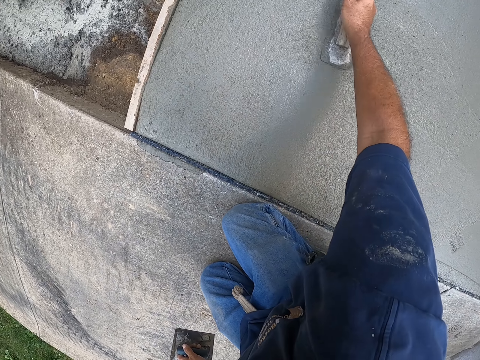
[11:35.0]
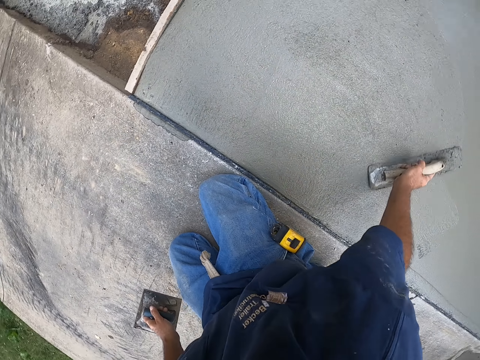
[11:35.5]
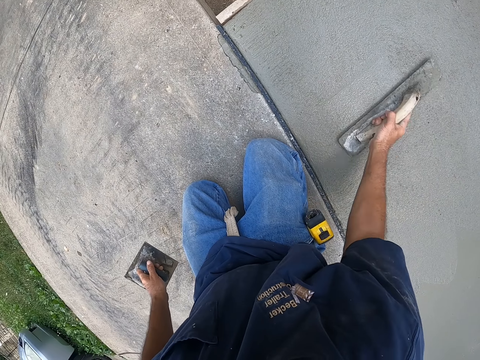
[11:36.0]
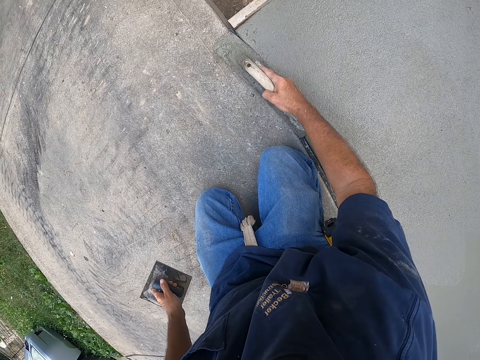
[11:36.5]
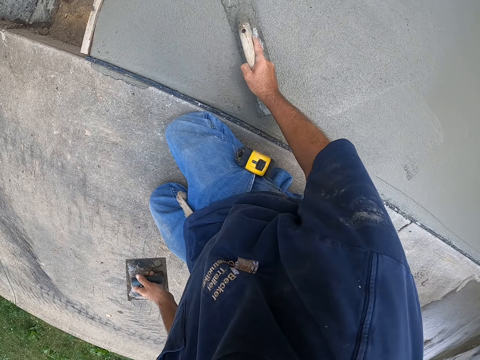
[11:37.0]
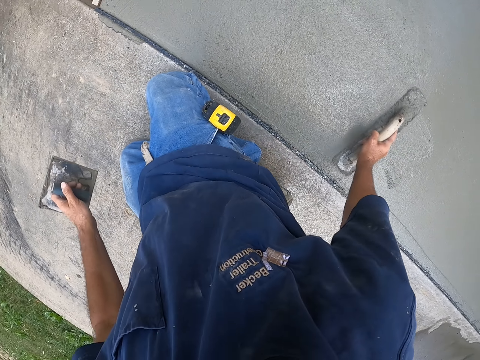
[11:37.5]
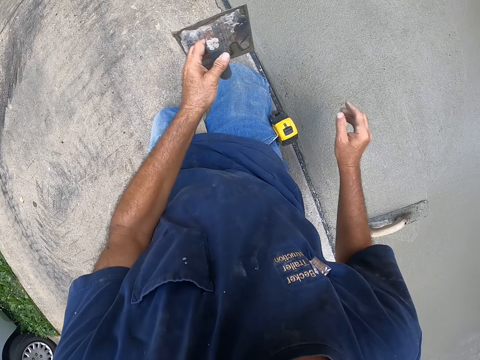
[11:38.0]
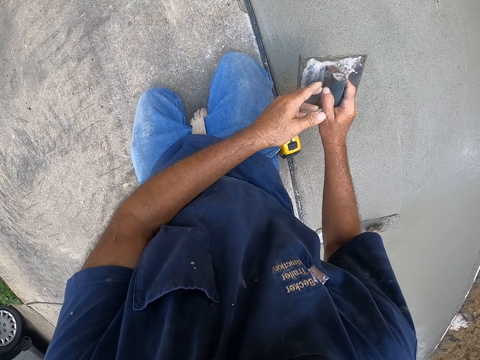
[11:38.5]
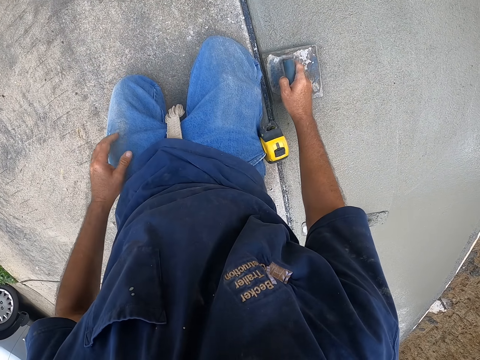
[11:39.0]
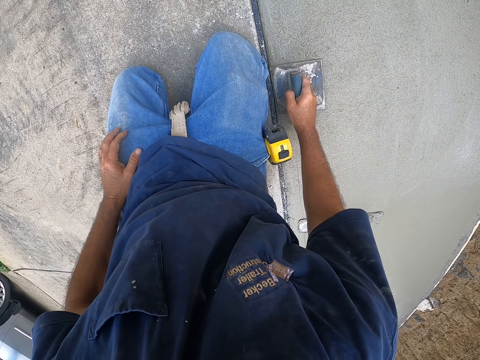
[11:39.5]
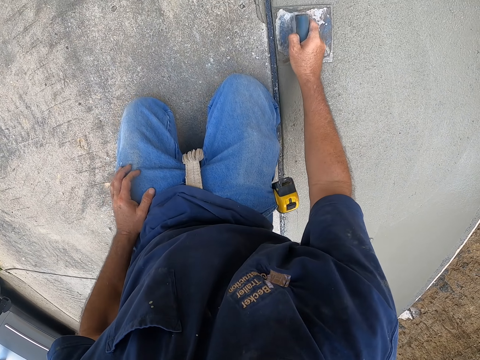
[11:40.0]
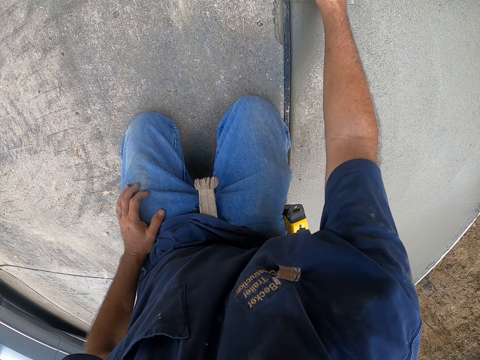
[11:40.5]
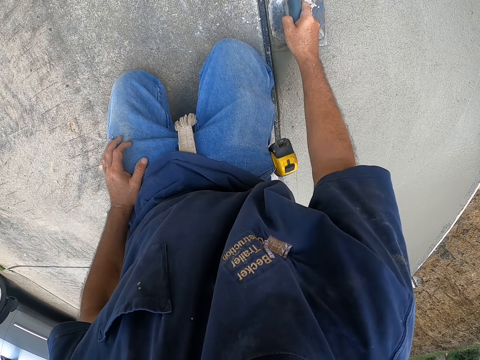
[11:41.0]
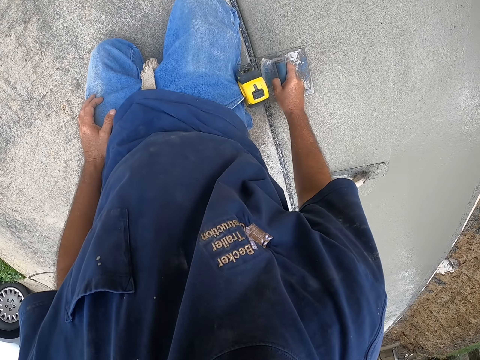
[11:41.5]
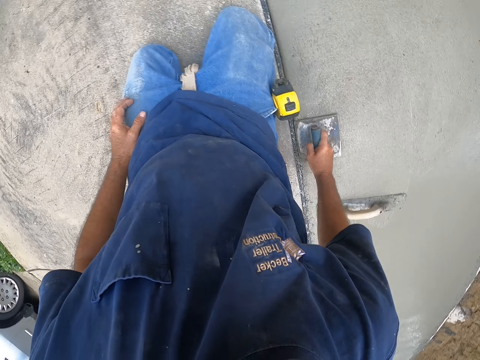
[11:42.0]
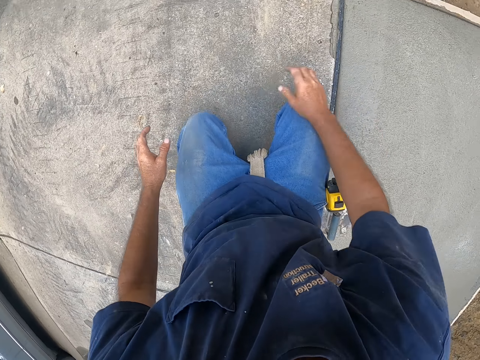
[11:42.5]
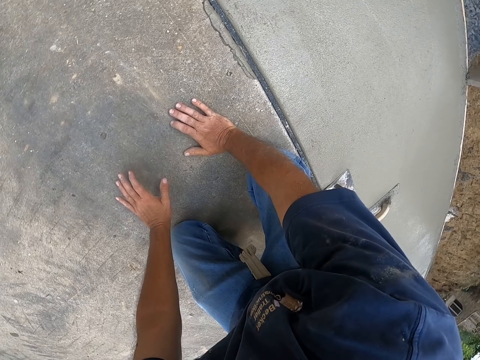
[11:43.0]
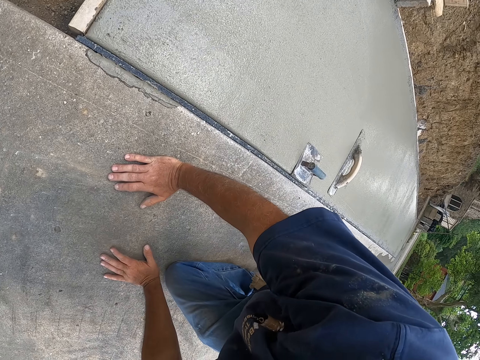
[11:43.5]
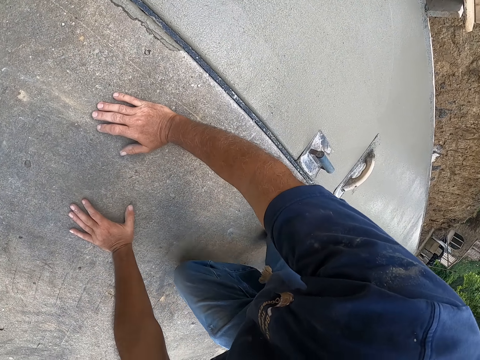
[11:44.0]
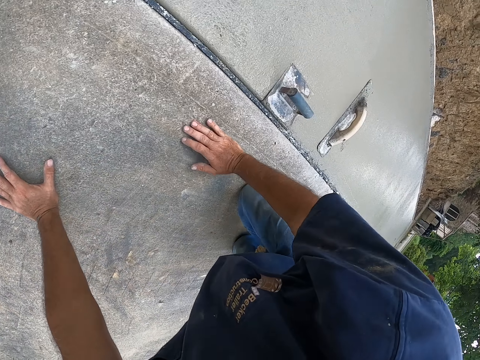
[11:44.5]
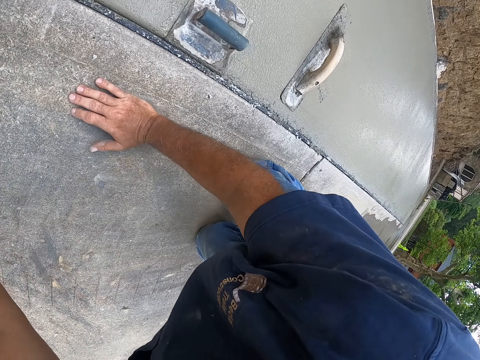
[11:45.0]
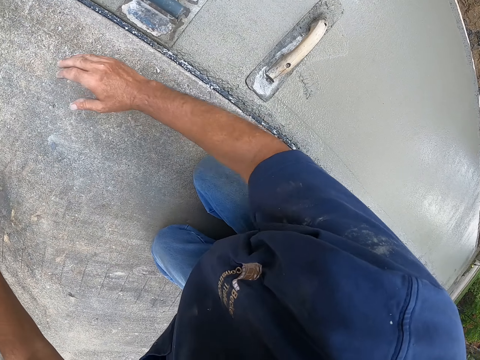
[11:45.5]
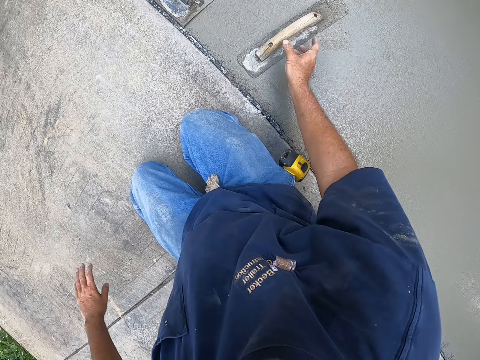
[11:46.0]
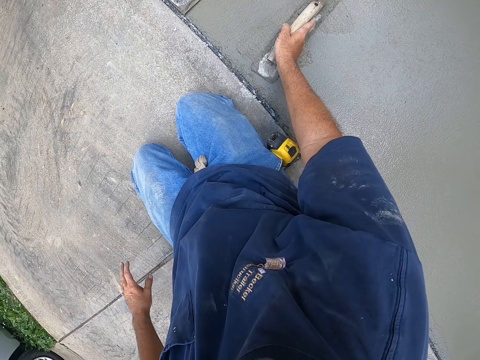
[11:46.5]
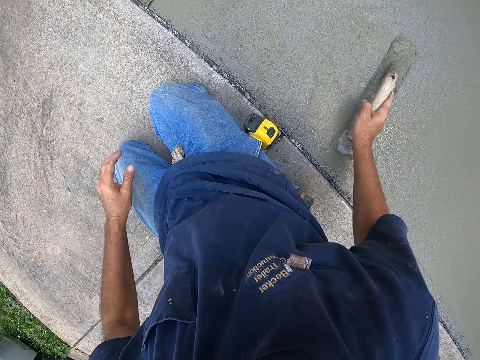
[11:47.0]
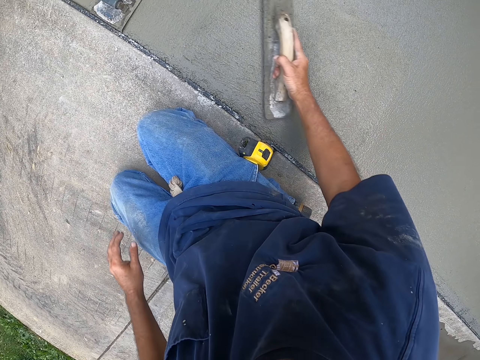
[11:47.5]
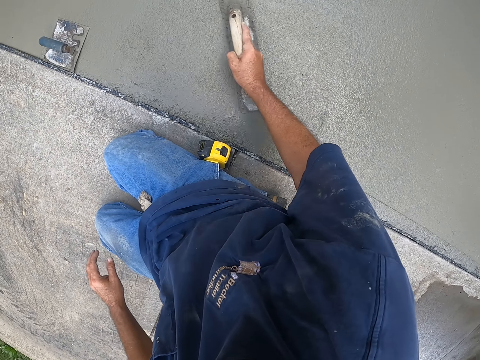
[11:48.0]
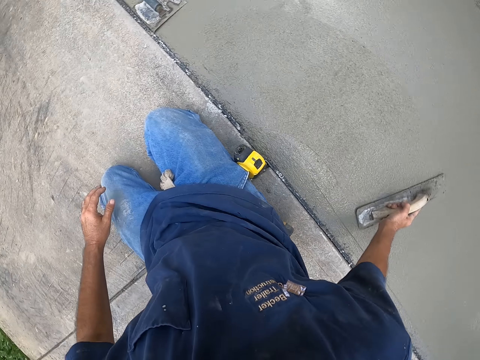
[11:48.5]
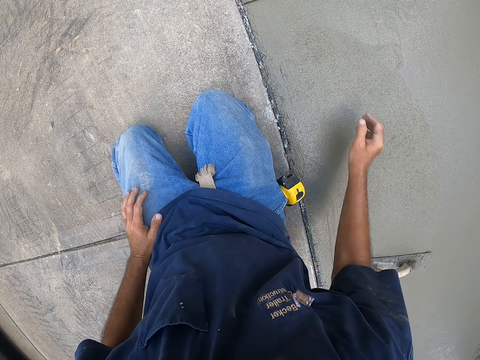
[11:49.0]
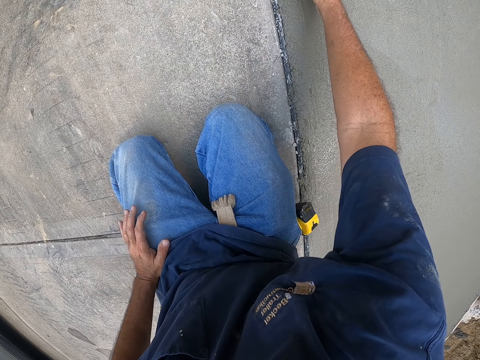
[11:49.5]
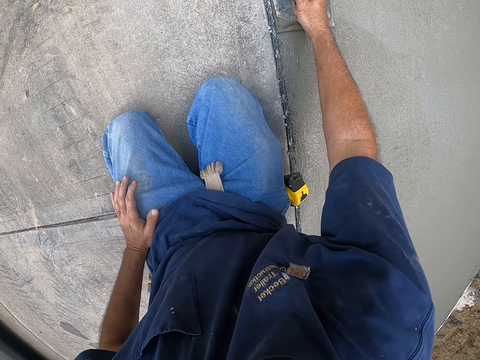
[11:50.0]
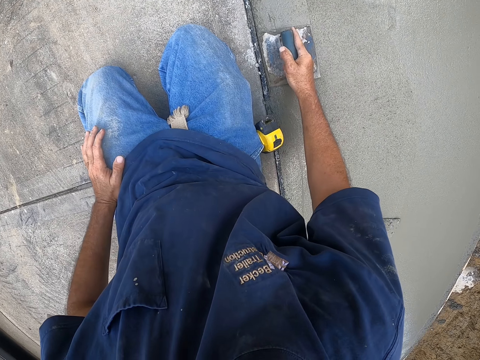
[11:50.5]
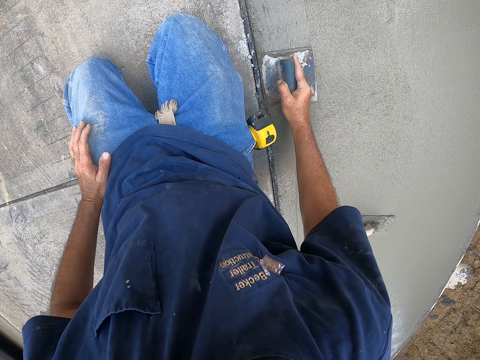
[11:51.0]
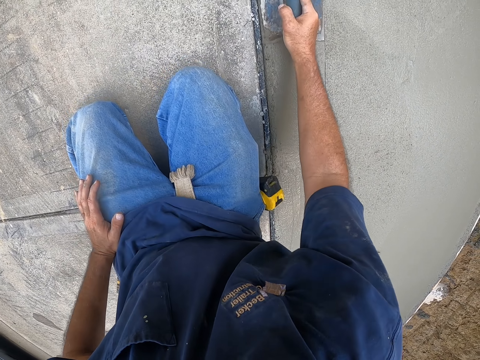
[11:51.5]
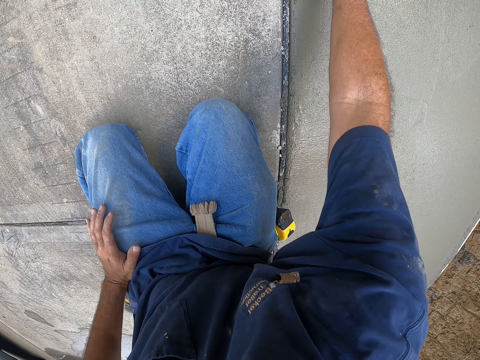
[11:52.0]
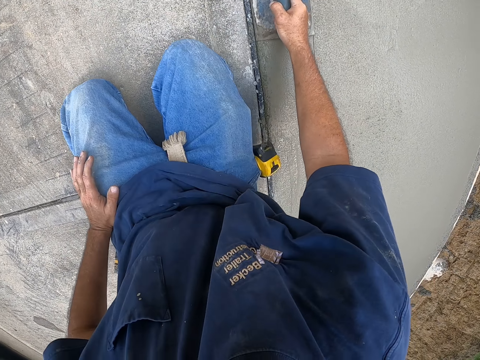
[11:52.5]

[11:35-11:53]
The camera wearer puts back the wooden trowel. They plaster using the steel trowel. They level the concrete. They stop plastering. They crawl. They plaster using the wooden trowel. They flatten the concrete. They plaster using the steel trowel.

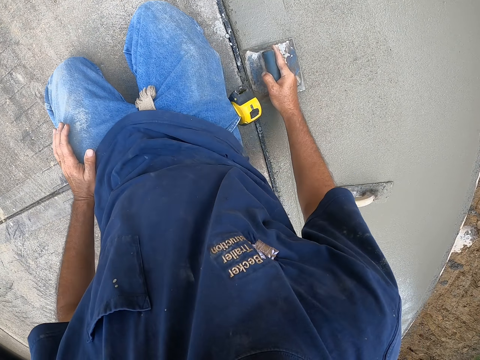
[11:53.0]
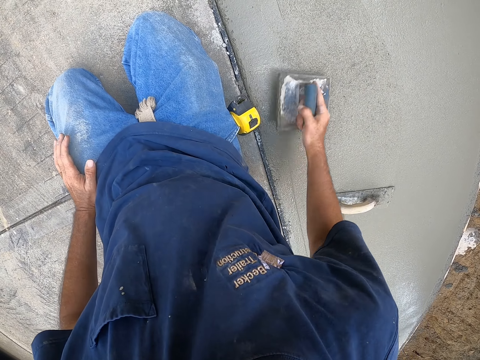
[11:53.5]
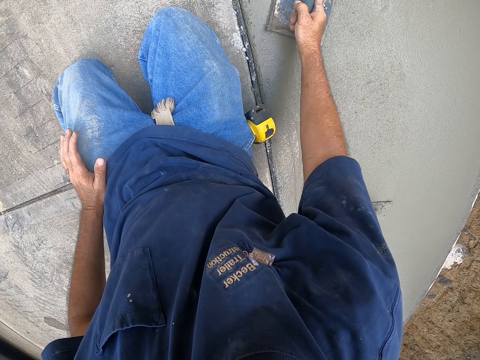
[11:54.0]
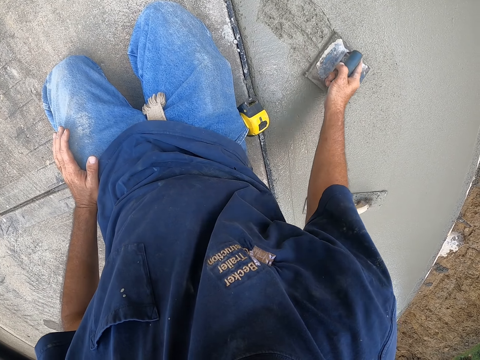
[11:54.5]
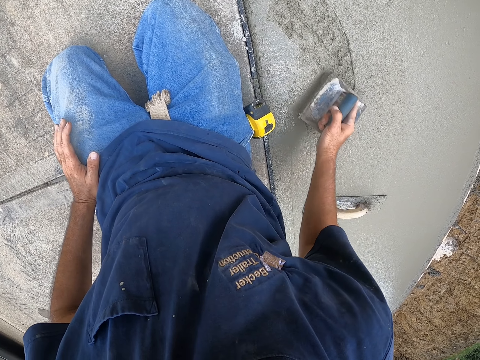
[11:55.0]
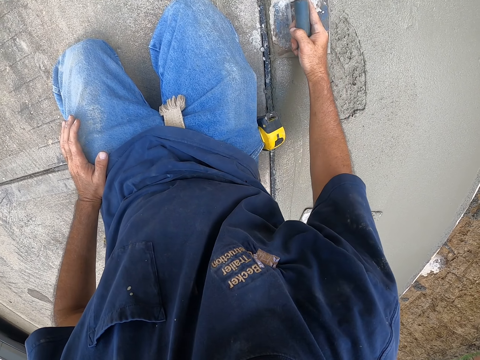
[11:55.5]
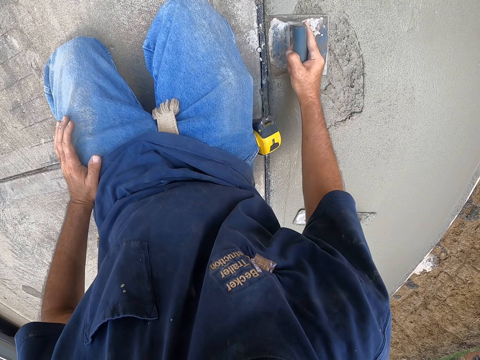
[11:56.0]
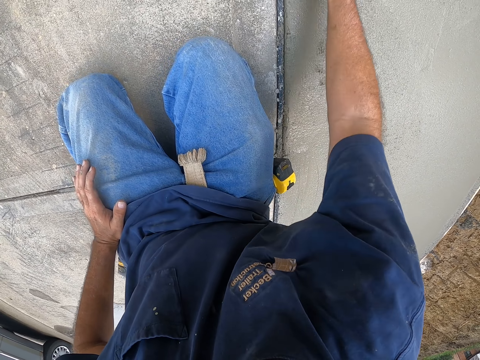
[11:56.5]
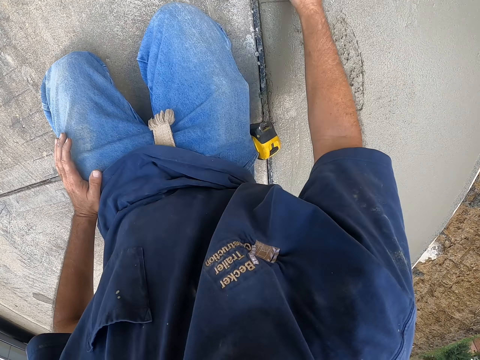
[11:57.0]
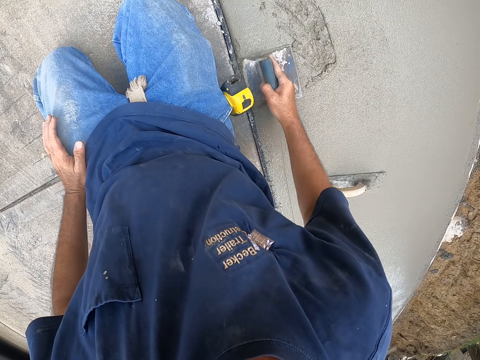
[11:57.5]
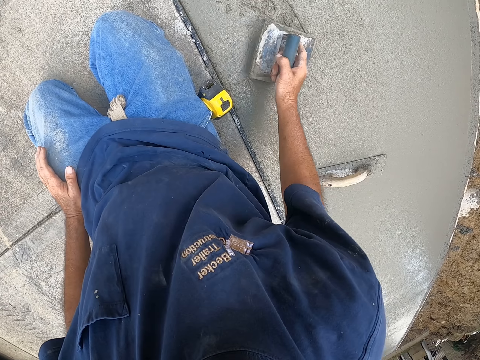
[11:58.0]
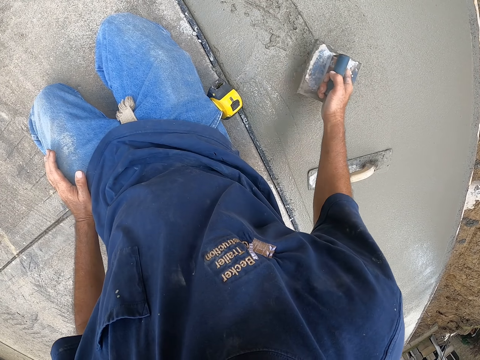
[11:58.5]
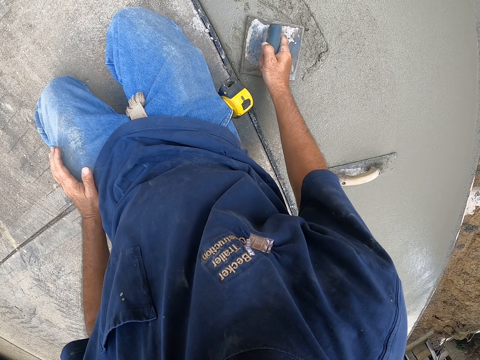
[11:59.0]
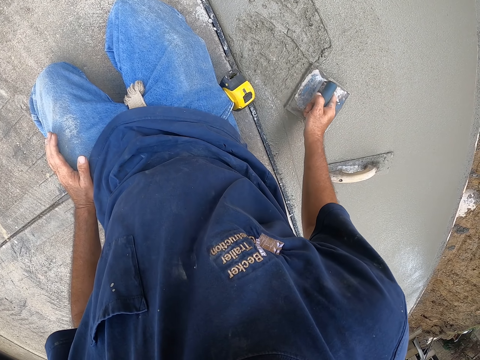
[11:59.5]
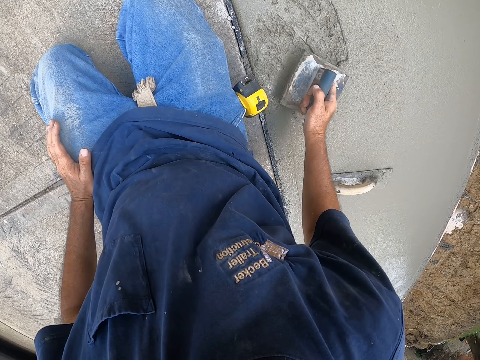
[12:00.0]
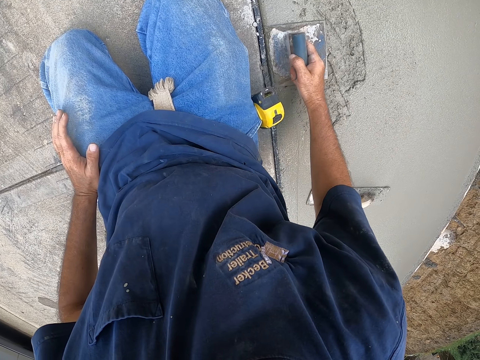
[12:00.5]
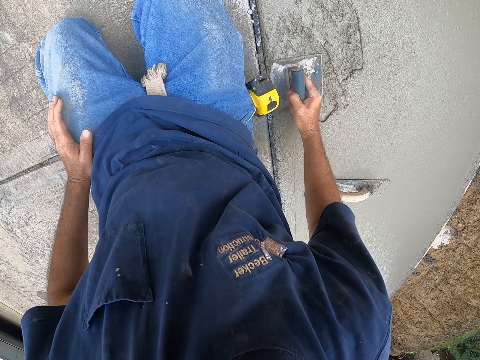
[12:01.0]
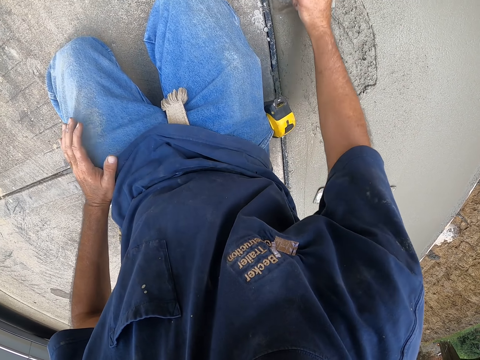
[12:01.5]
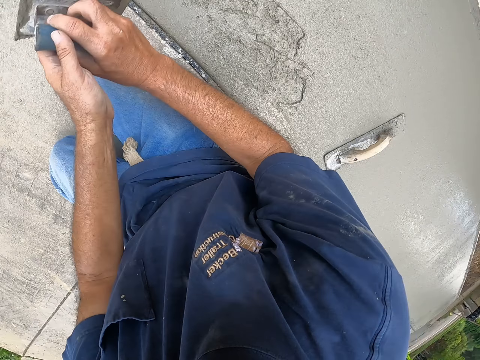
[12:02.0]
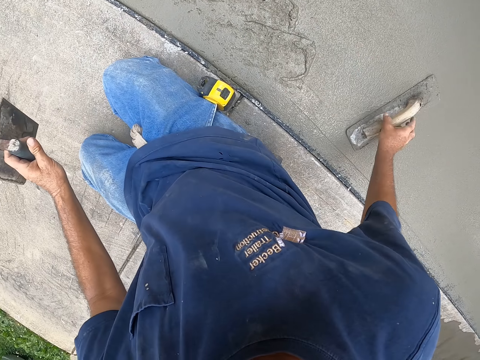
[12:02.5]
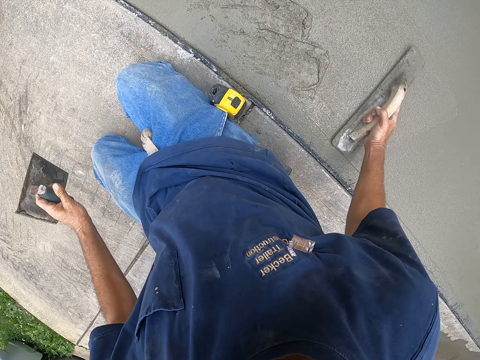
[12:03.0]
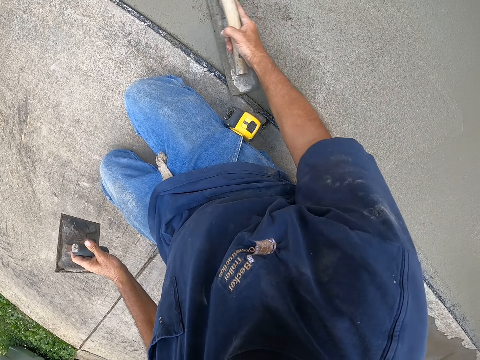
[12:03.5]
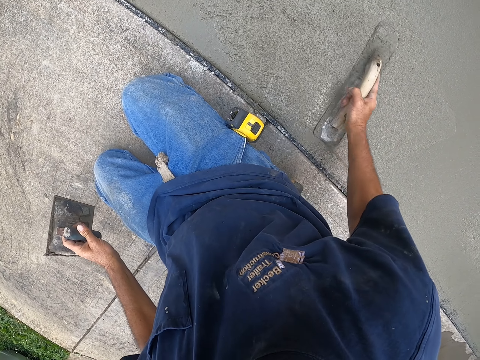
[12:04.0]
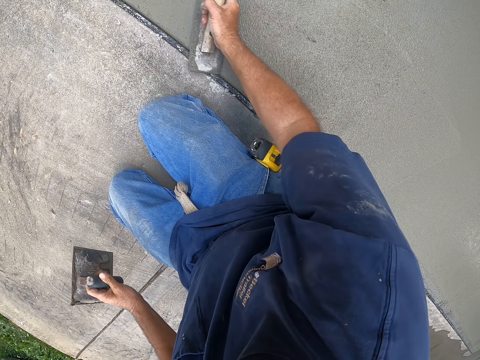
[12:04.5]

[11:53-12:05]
The camera wearer scoops the concrete with the edger. They level the concrete. They plaster using the wooden trowel. They flatten the concrete.
